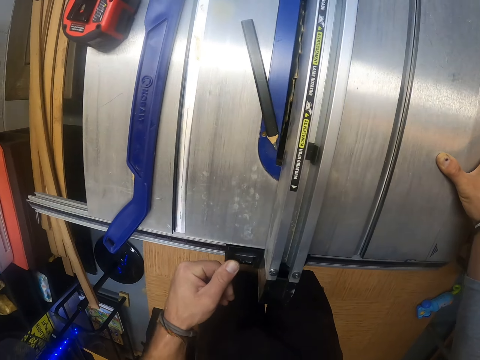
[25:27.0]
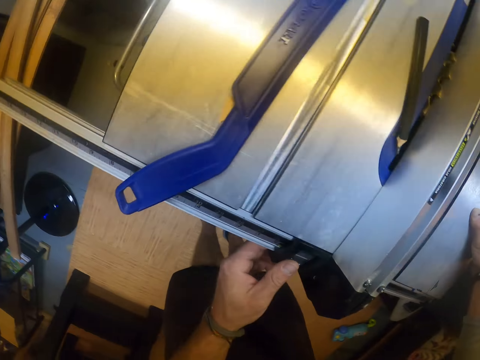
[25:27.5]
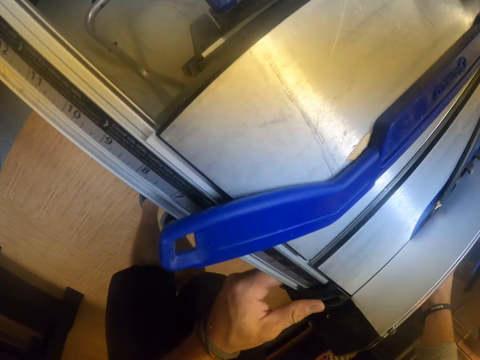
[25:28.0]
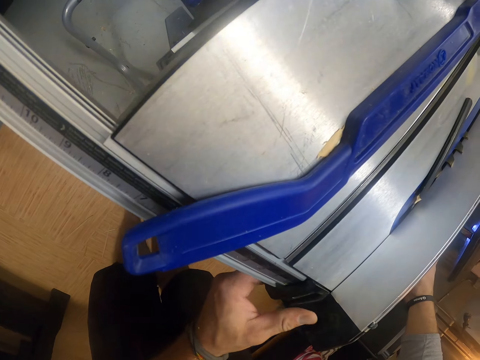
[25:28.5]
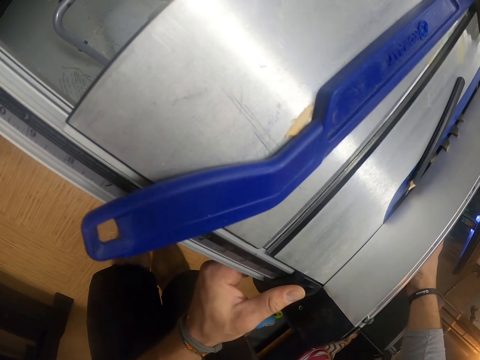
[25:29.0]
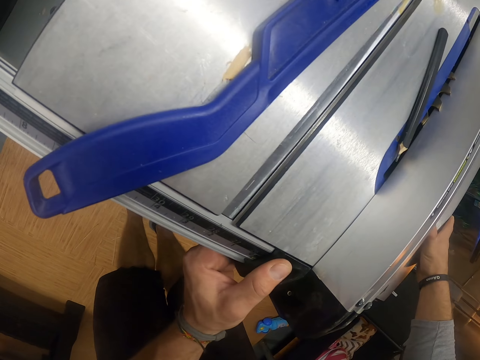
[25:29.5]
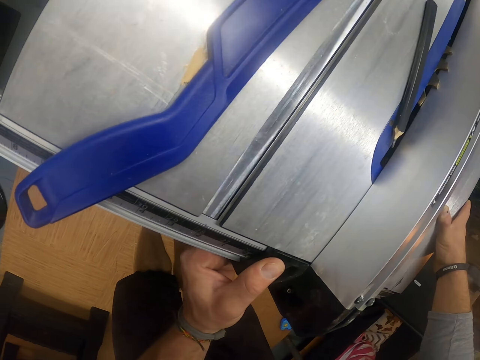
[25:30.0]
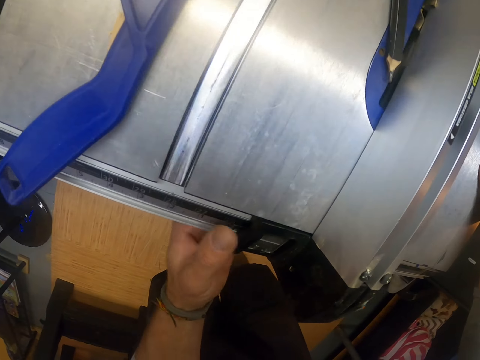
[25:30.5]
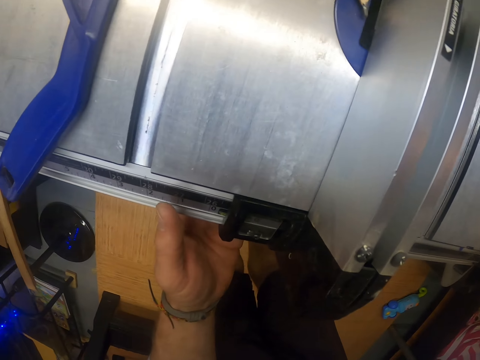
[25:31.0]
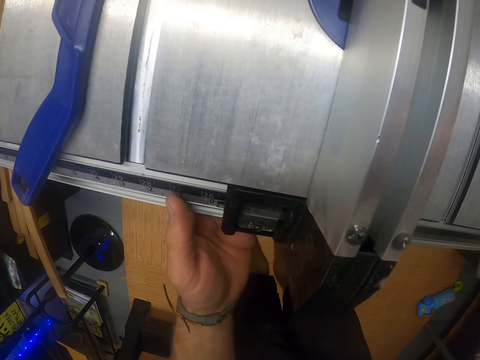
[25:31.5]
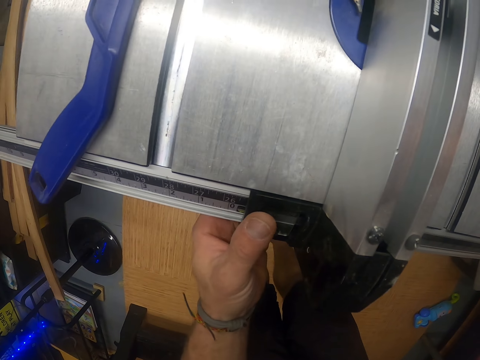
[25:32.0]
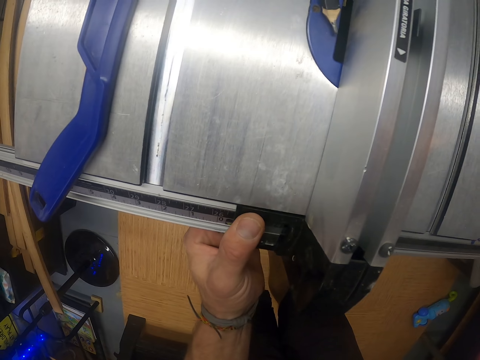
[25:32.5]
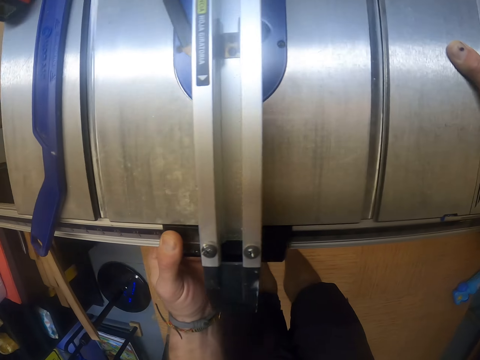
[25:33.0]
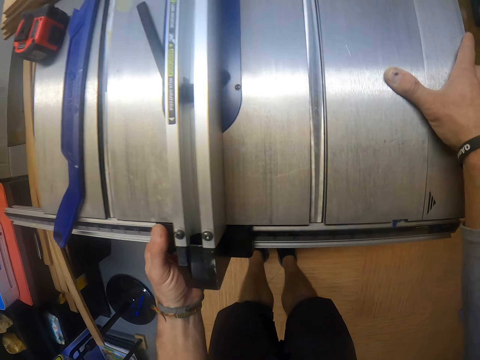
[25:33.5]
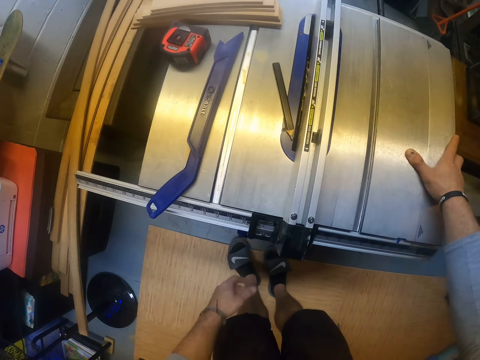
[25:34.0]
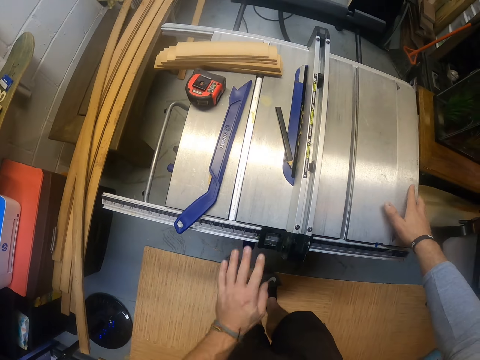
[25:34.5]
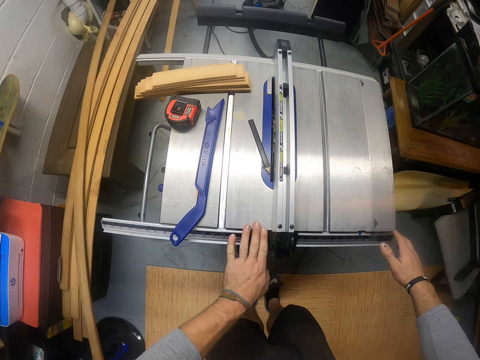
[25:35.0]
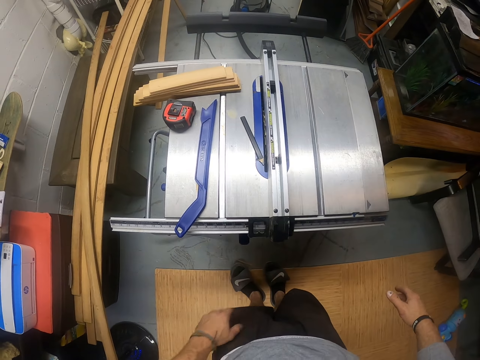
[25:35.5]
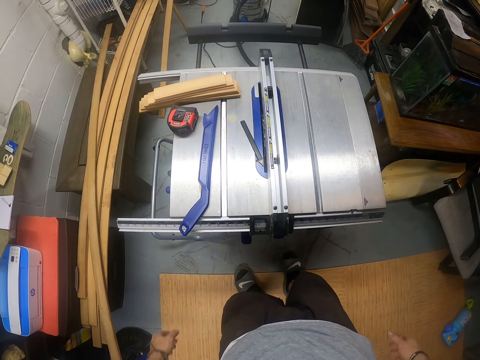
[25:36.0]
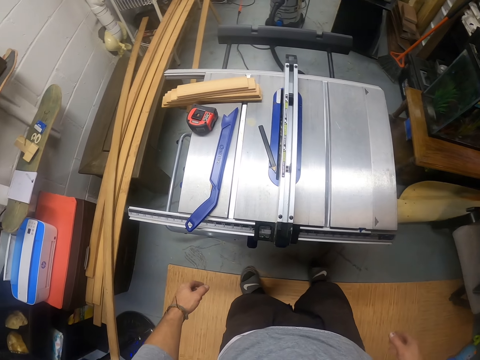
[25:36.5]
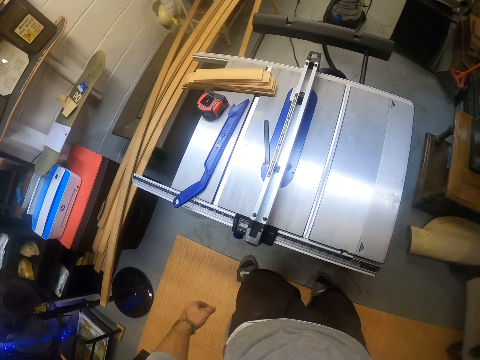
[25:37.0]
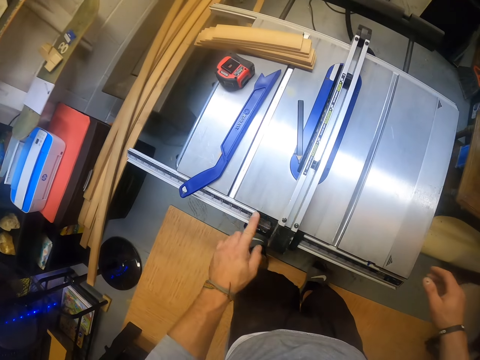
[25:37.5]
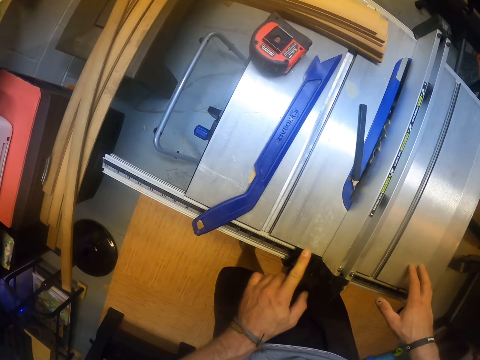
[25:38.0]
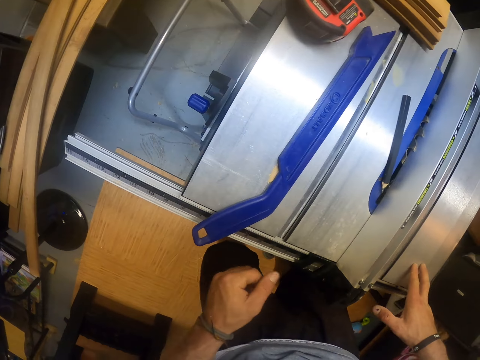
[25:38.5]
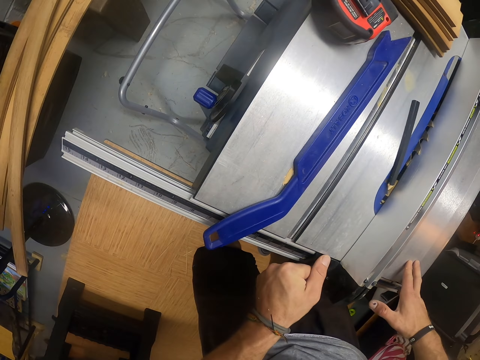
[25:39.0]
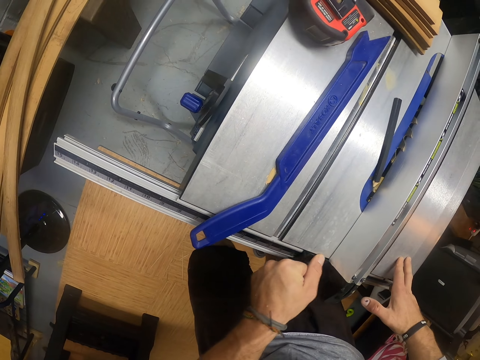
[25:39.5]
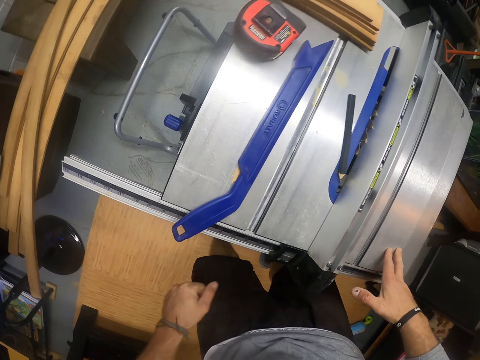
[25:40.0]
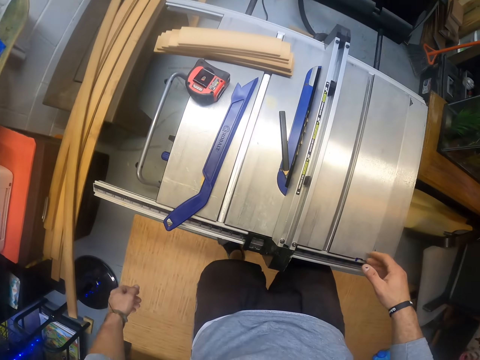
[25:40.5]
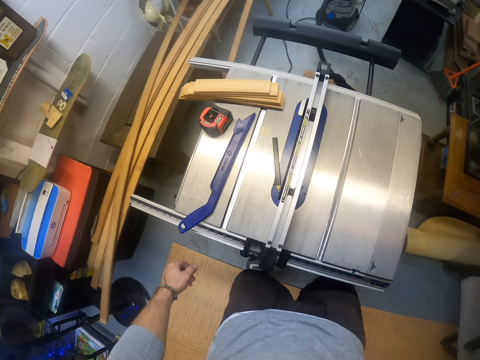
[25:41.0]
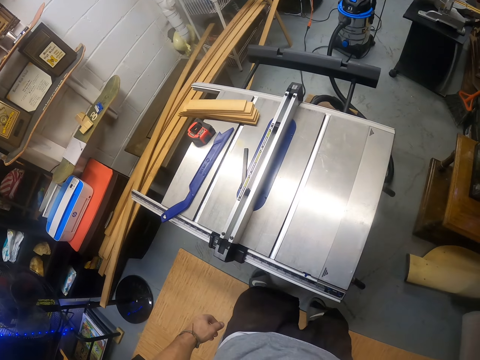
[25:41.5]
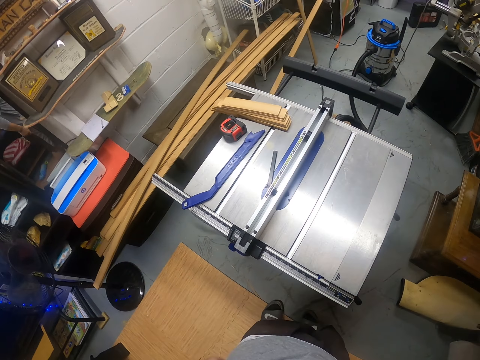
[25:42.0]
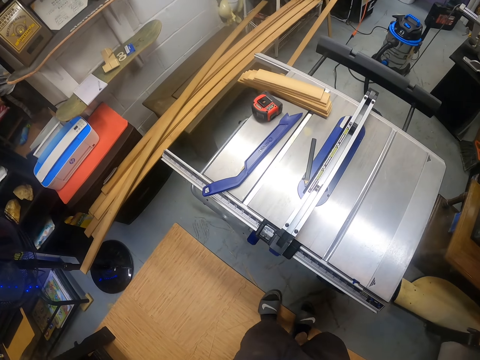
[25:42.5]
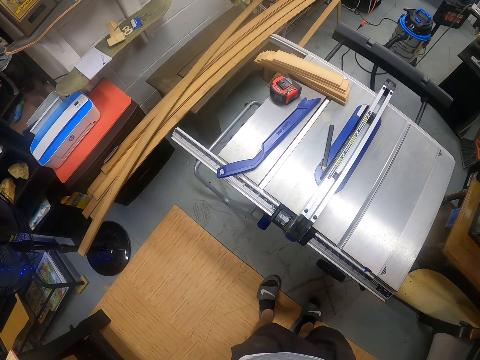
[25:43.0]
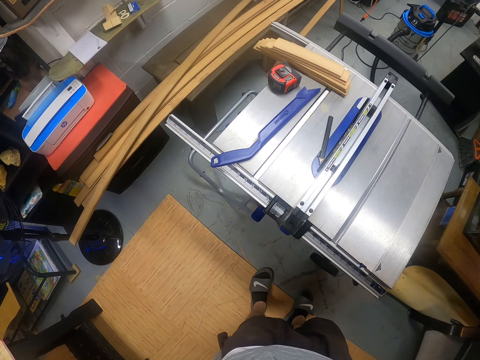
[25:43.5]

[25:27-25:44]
The camera wearer rubs the machine with a thumb. He looks at the measurements. He rubs the machine with his left hand. He dusts the rip fence of the table saw with his left hand. He looks around. He places his right hand on the table saw. He rubs the machine with a left finger.

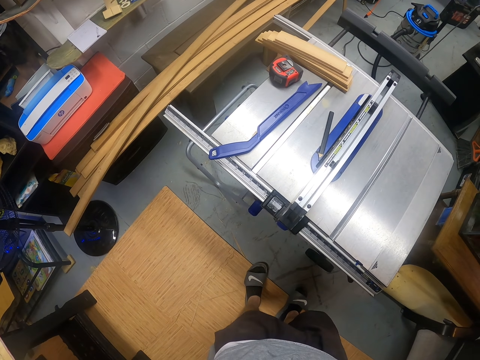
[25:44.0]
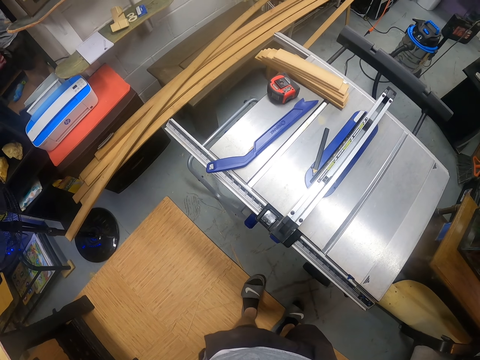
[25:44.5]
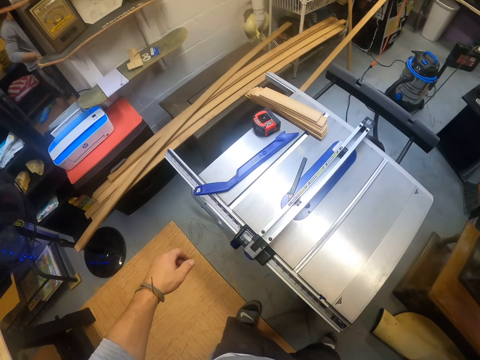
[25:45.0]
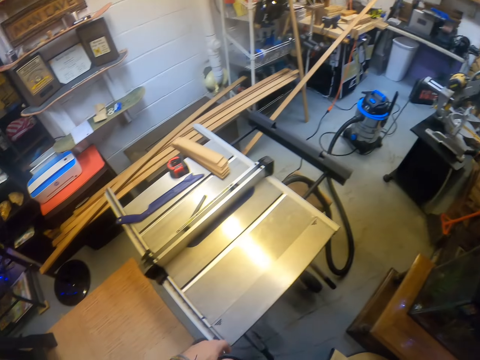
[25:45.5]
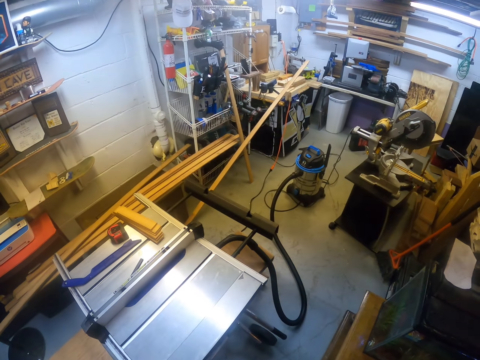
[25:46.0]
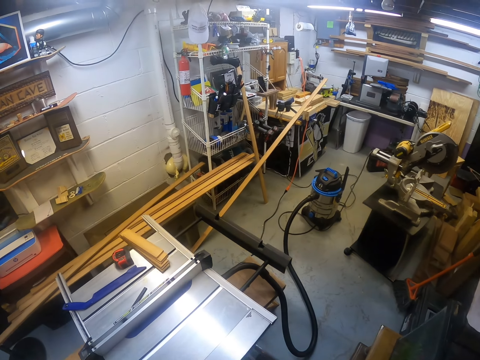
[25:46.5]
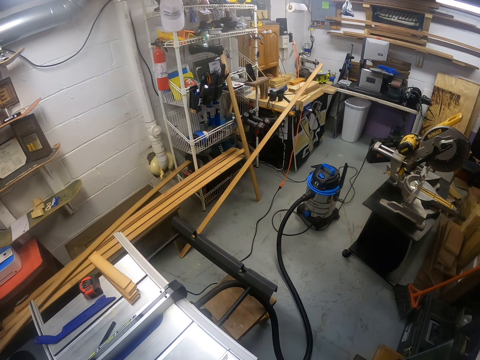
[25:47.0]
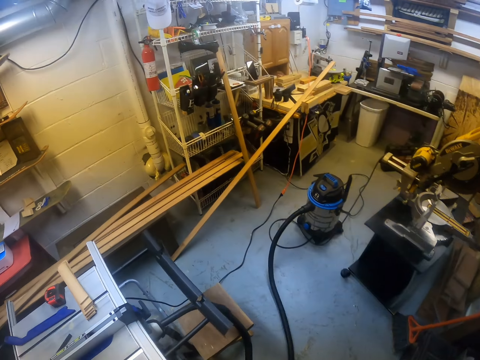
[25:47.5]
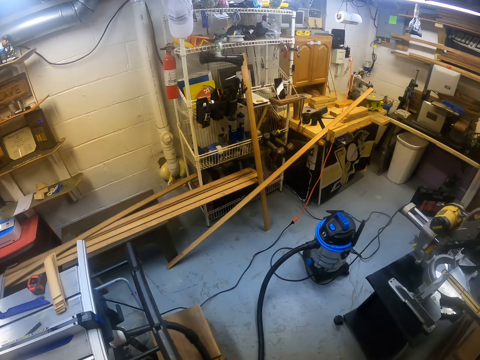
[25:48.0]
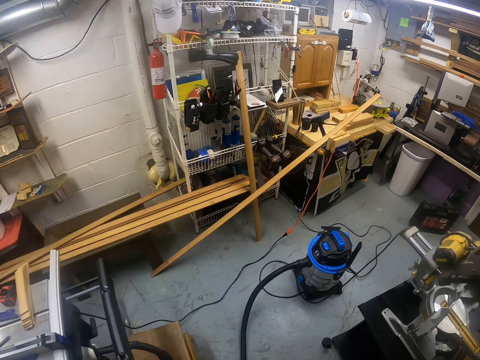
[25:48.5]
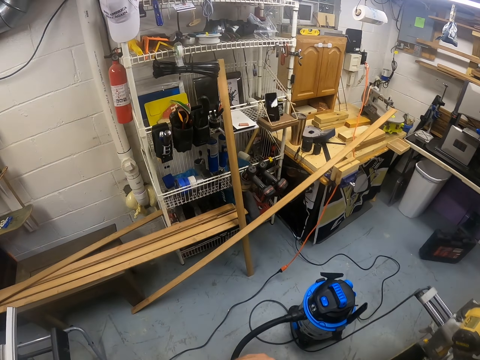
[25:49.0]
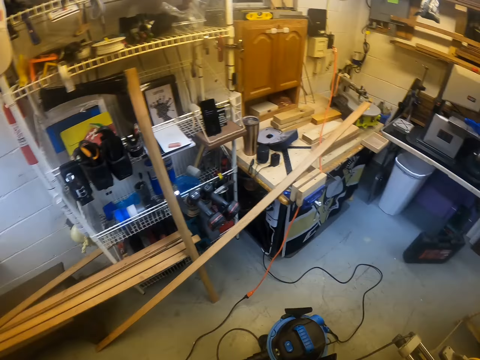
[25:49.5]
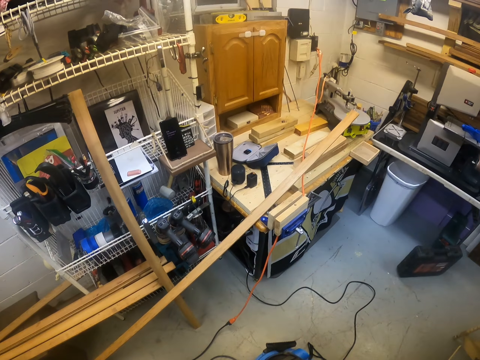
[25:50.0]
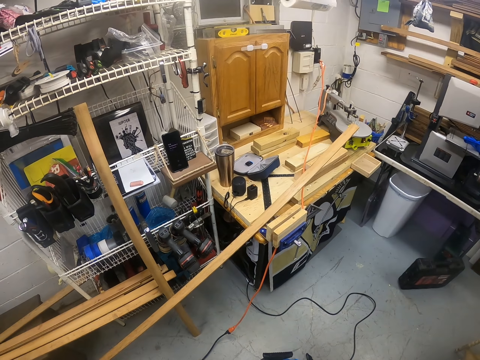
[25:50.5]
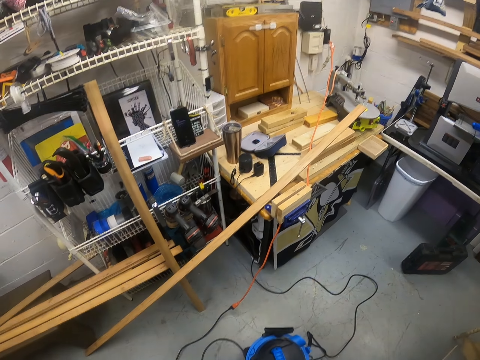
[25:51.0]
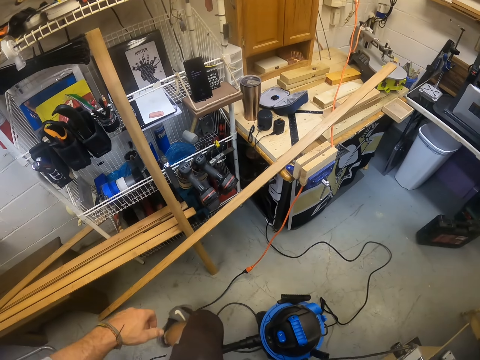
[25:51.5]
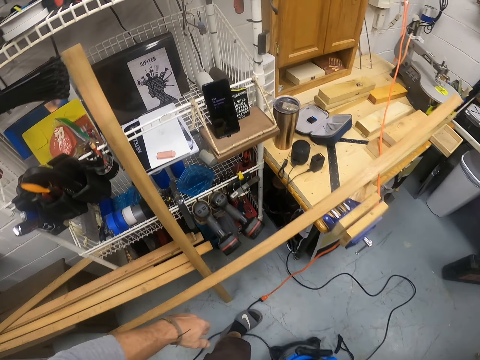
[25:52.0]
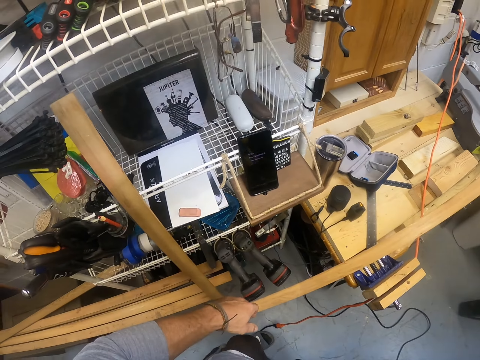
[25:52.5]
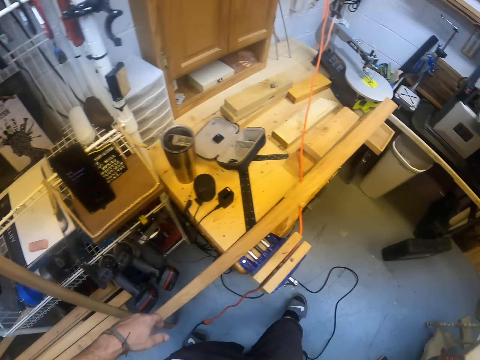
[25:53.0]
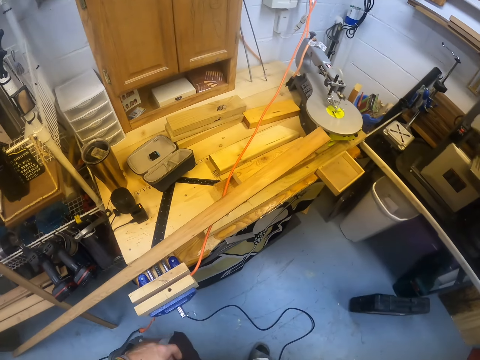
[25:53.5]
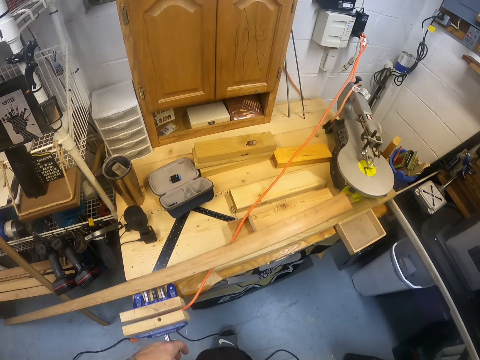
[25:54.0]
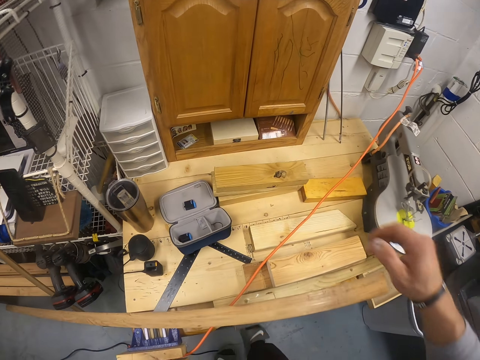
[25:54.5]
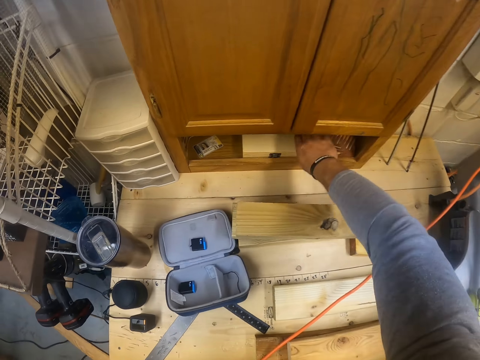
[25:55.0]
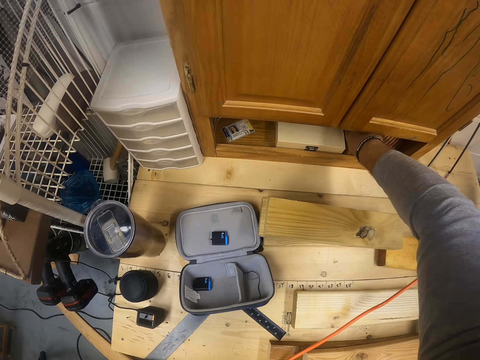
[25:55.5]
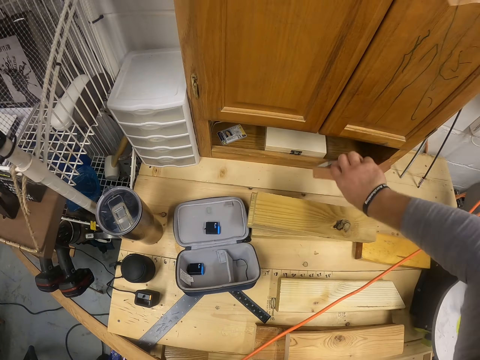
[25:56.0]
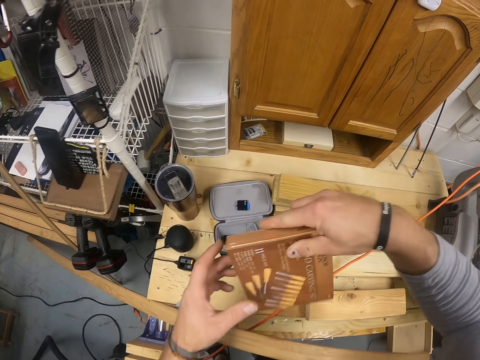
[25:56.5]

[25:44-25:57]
The camera wearer looks around. He walks towards a table in the workshop. He walks around. He picks a pack of wood carving tools from a cupboard on the table with his right hand.
